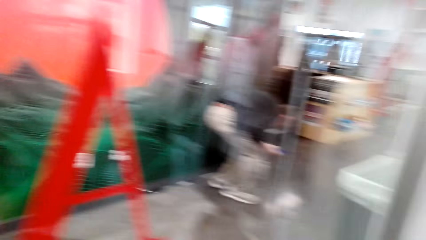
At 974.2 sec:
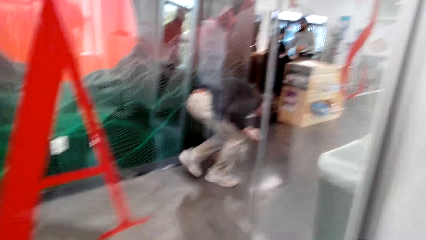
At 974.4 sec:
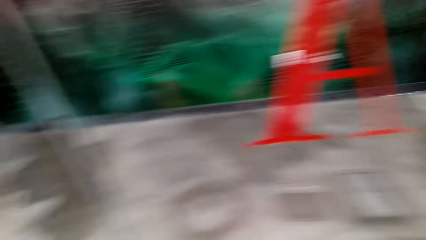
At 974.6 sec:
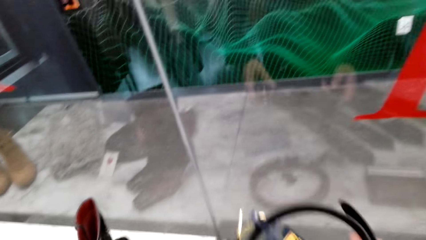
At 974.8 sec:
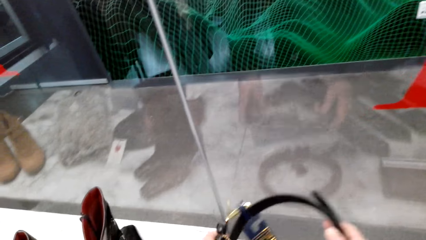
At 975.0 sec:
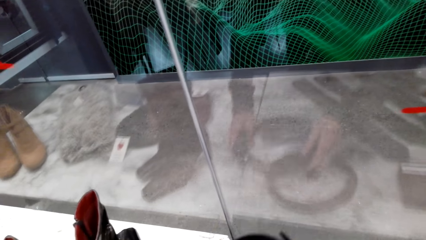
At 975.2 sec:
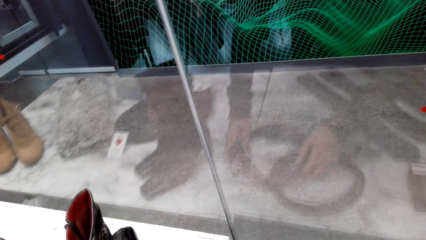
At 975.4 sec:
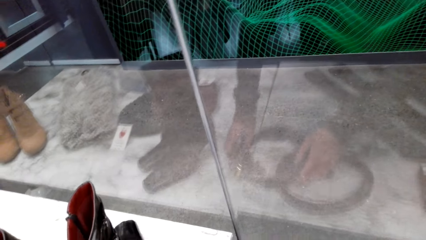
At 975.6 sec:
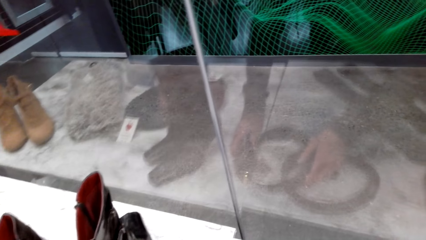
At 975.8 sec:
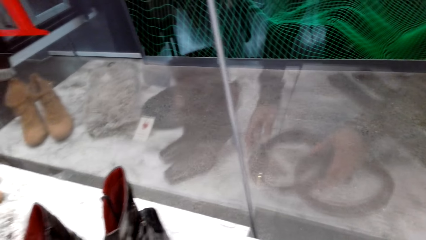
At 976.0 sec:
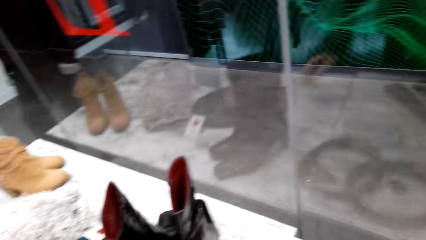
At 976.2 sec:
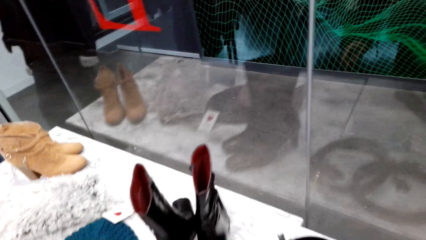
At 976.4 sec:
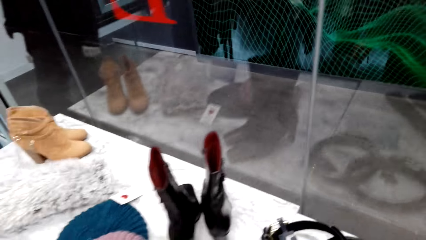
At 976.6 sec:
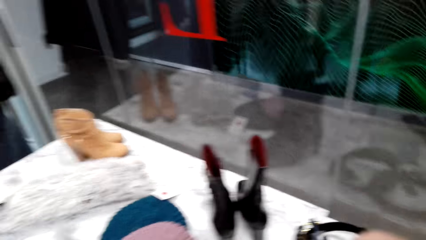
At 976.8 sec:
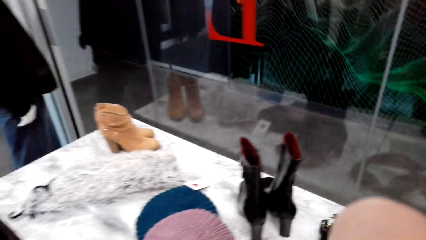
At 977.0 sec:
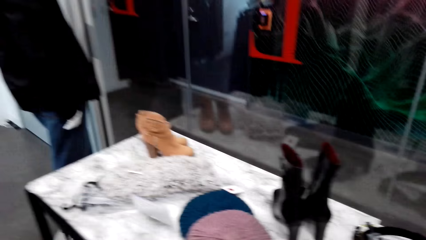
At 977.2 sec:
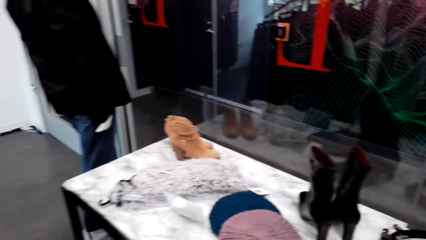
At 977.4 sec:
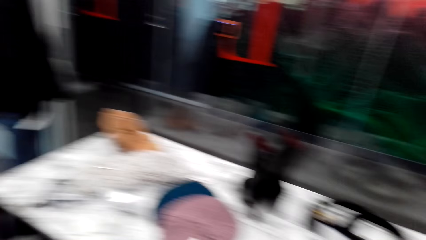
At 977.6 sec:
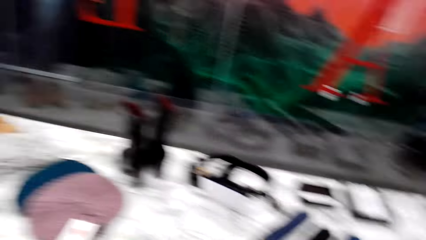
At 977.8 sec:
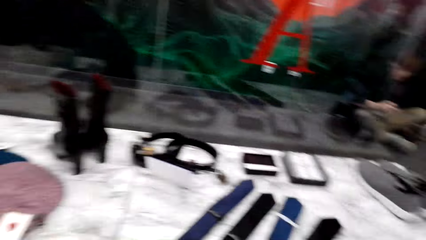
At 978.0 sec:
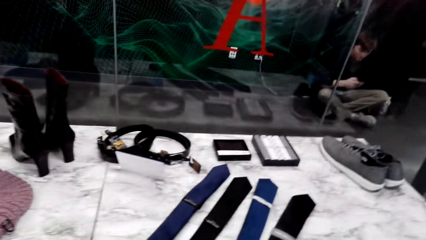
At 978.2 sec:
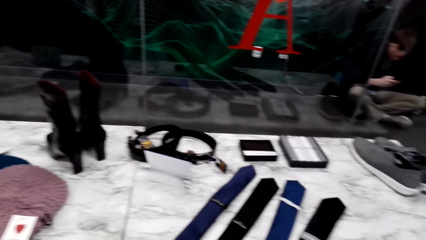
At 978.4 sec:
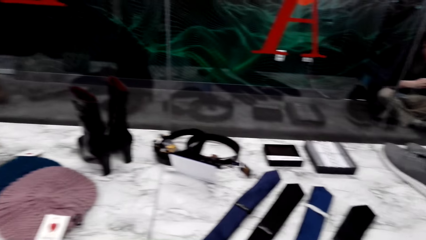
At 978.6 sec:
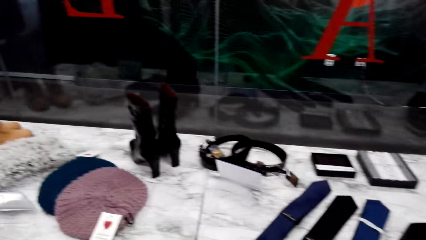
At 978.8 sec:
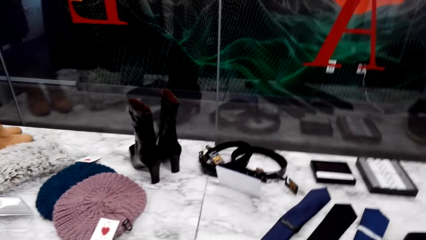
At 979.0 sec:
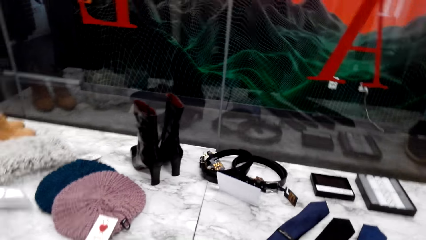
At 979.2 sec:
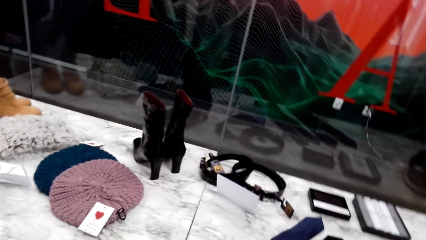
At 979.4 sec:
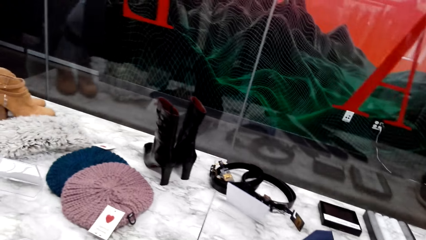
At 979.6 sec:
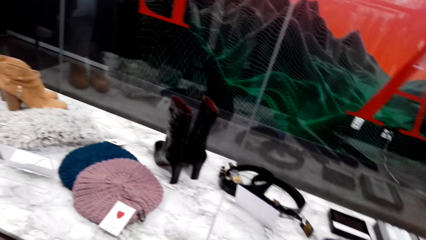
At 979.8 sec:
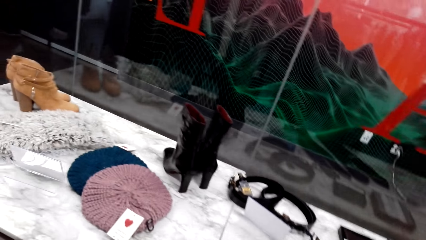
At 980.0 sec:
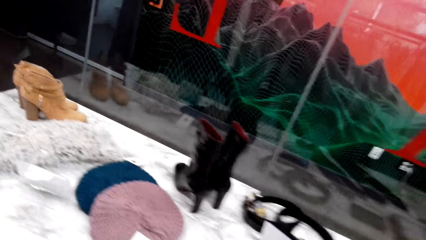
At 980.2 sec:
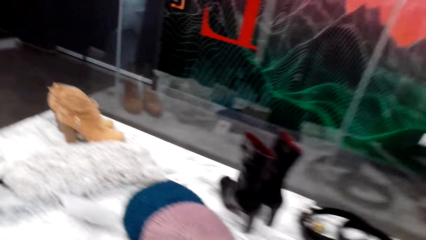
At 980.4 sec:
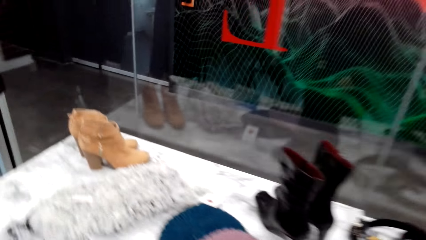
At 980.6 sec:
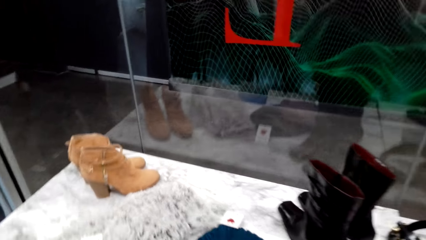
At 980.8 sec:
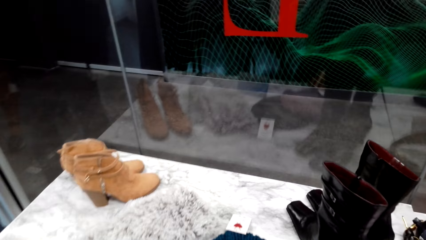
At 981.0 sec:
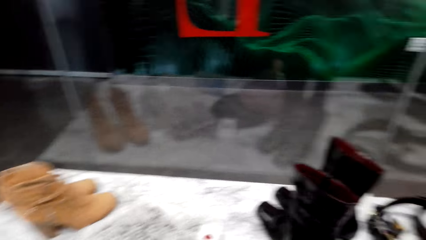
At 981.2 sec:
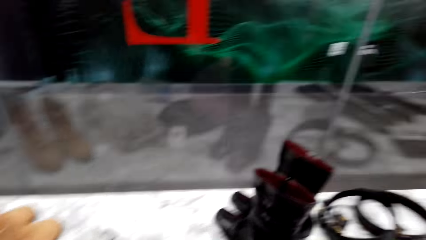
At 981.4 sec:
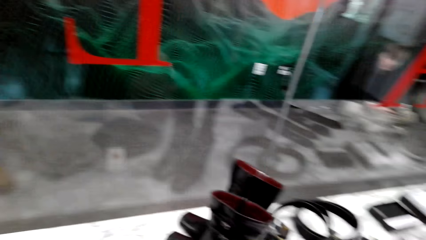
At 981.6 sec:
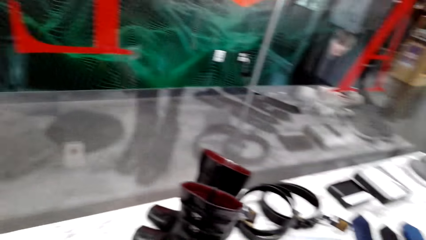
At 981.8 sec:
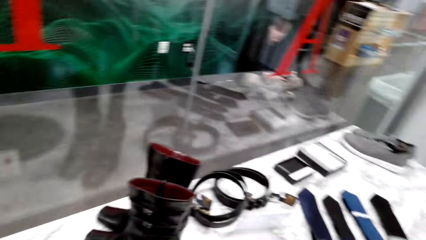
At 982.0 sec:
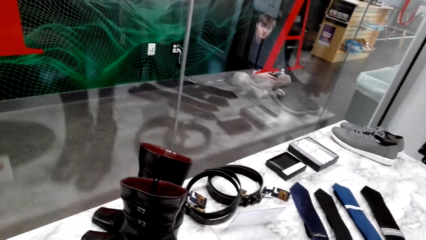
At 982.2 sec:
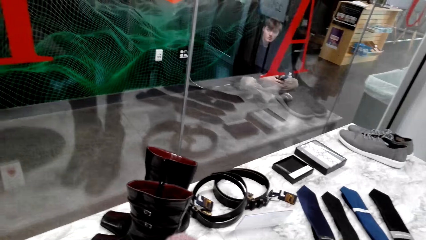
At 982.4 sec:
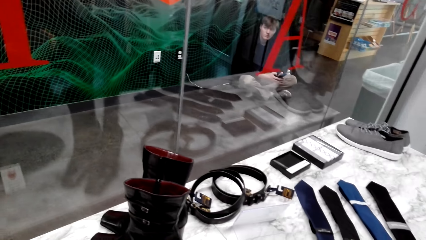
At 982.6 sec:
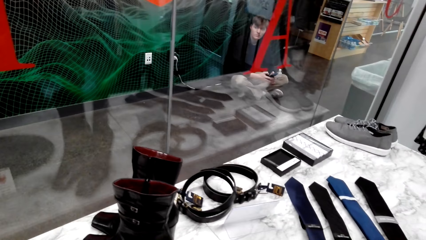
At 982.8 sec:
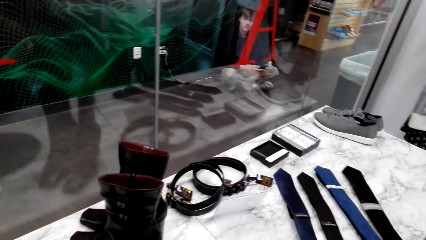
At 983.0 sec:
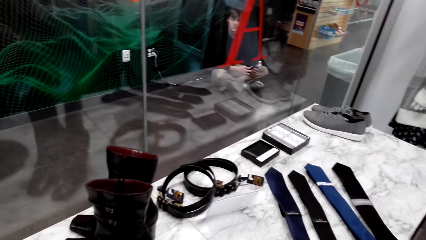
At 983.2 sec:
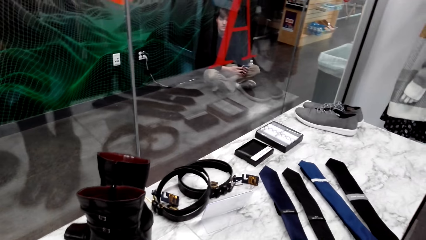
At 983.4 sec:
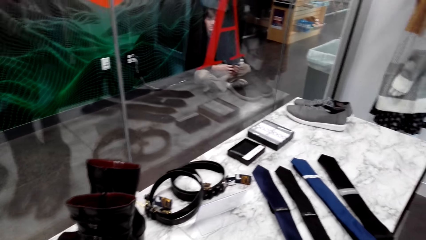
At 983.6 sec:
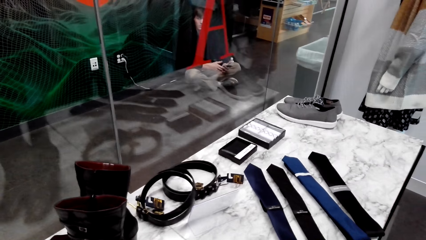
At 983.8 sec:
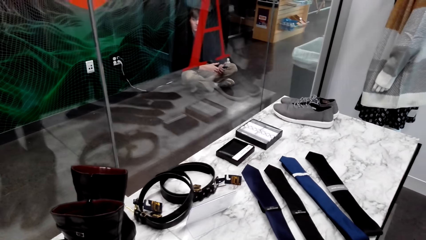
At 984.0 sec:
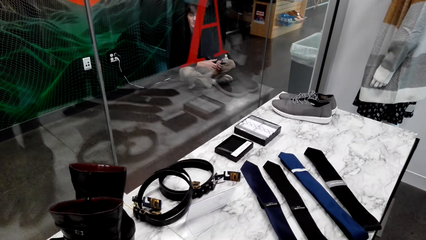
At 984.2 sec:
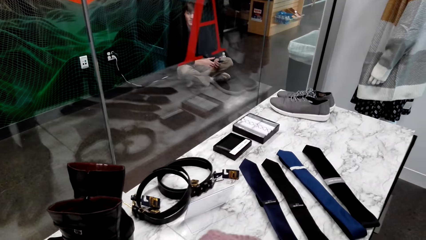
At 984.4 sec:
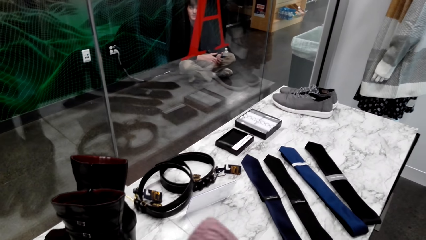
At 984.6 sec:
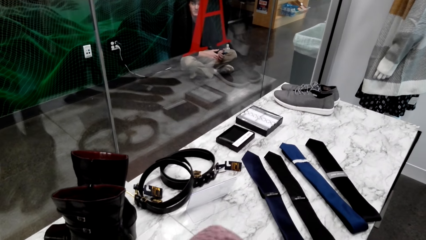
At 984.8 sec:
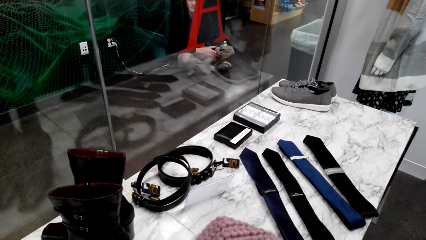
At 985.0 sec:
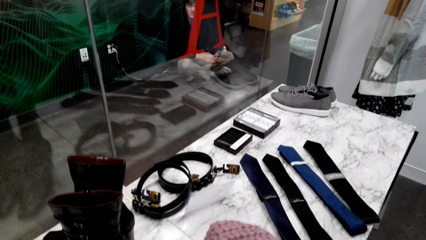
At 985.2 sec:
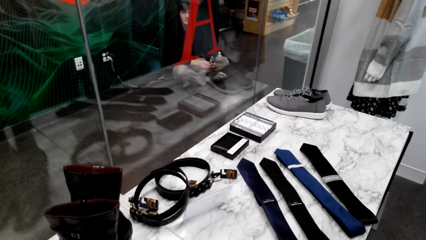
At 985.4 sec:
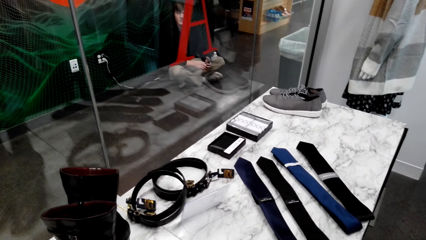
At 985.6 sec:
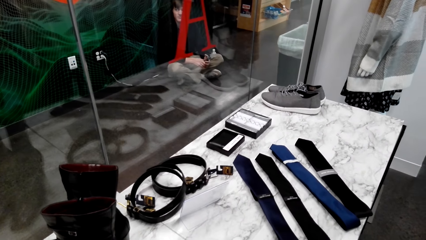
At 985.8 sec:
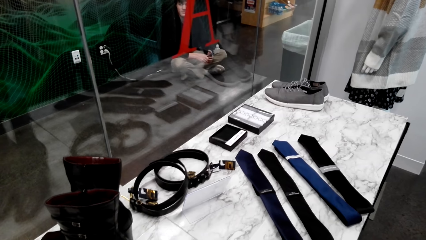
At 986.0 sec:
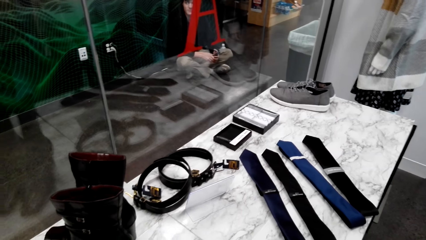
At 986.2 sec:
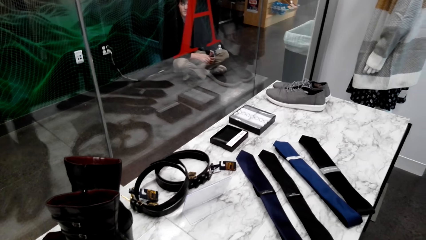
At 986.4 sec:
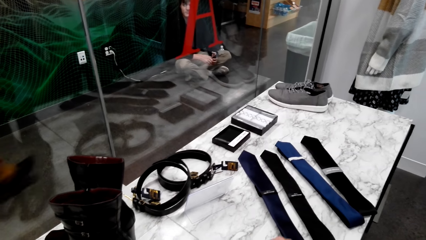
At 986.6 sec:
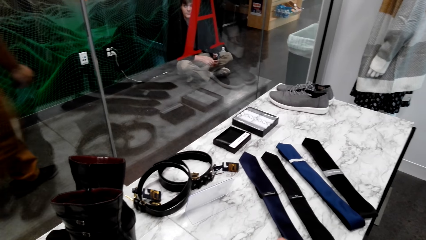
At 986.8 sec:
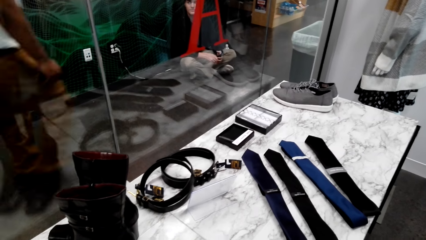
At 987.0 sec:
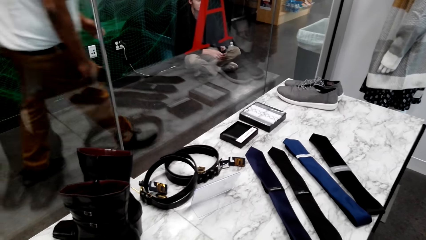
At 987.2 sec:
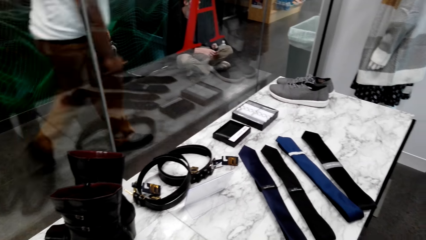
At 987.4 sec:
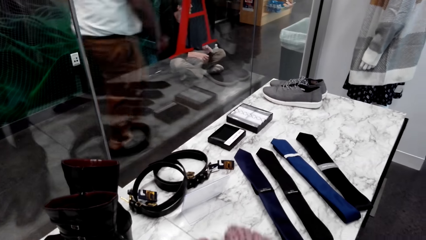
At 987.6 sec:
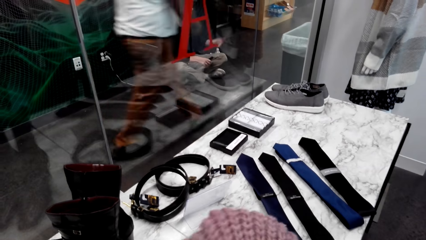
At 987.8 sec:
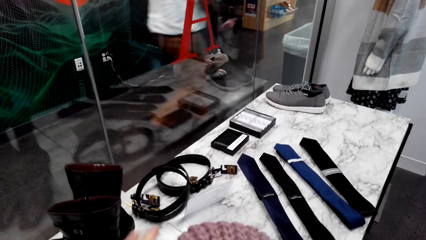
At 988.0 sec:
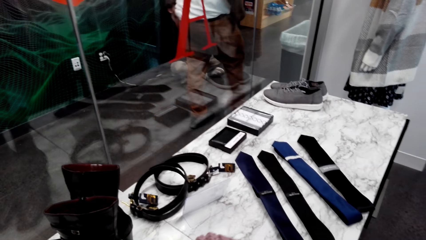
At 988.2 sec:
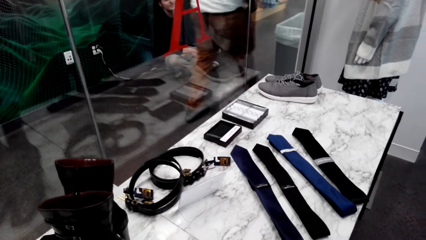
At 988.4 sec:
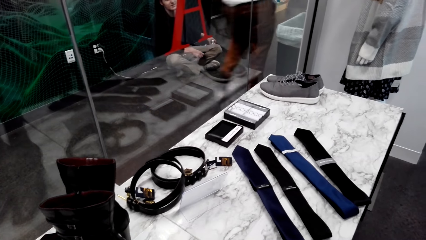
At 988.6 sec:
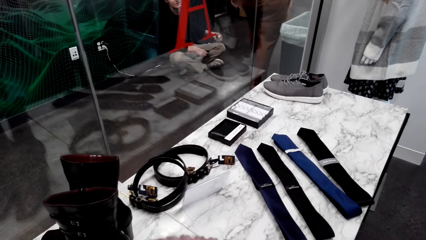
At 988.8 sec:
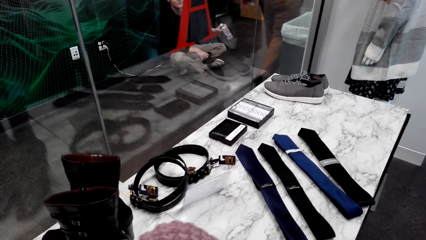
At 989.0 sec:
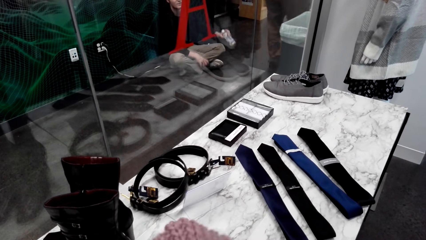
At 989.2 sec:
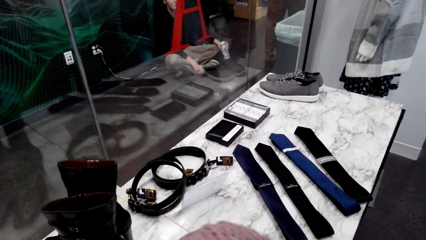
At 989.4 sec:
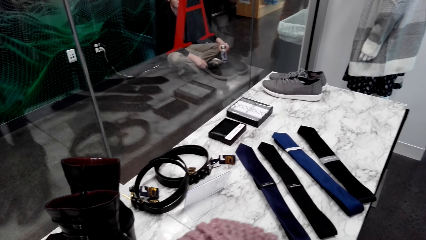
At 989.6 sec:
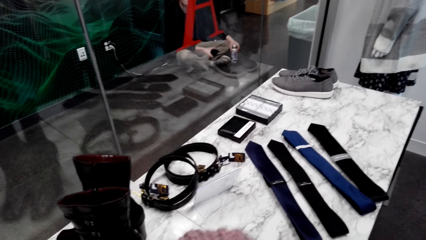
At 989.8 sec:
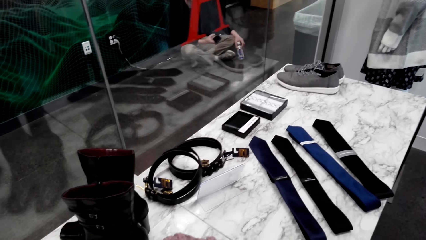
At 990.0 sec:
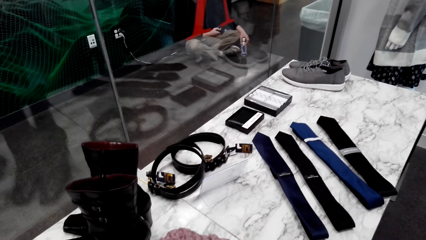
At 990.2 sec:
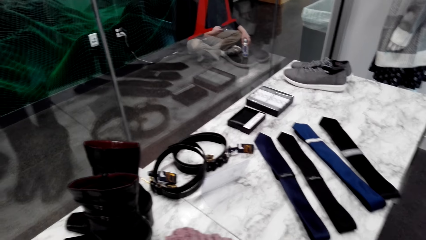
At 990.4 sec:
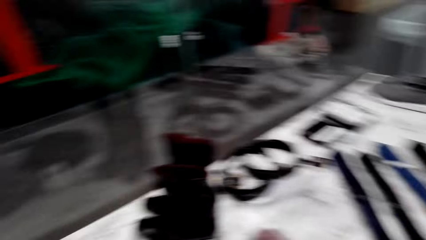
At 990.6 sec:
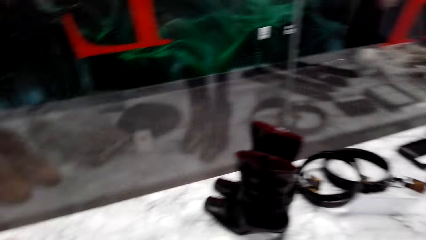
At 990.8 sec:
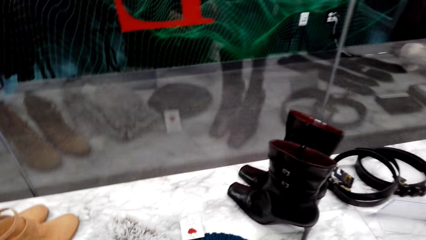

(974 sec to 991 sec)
The camera wearer talks with a person. They pick up a belt and put the other belt on the table. They inspect the mavin cap. They pick up a crochet hat.
